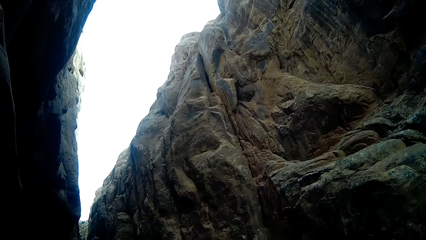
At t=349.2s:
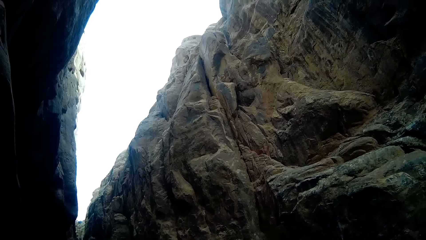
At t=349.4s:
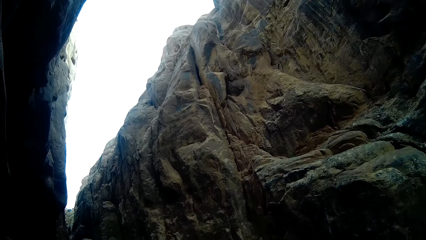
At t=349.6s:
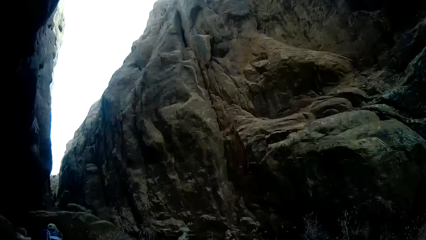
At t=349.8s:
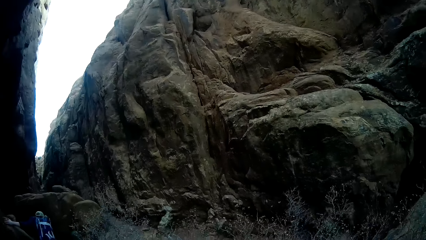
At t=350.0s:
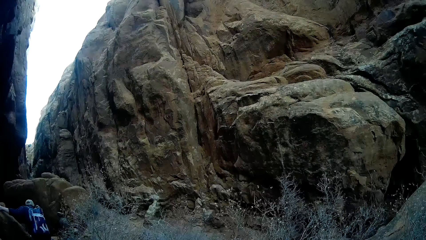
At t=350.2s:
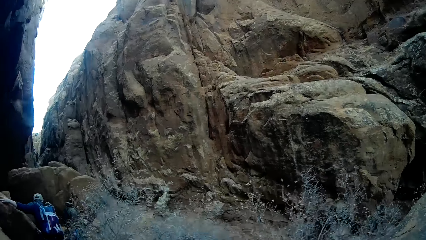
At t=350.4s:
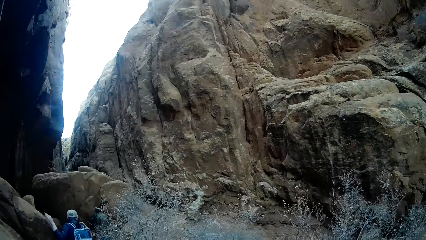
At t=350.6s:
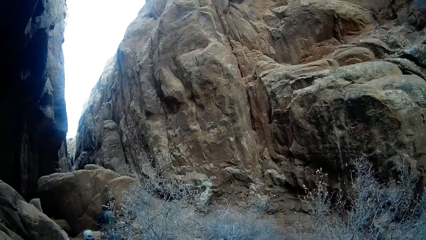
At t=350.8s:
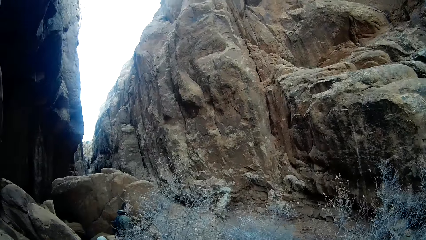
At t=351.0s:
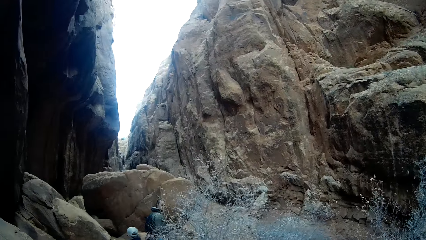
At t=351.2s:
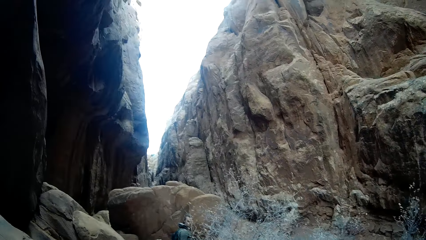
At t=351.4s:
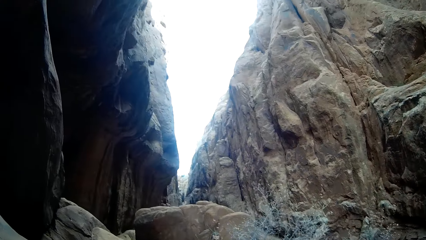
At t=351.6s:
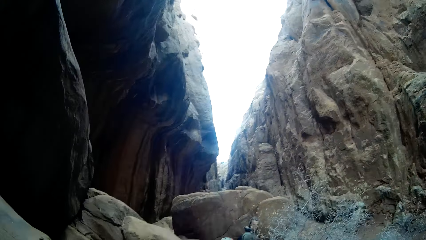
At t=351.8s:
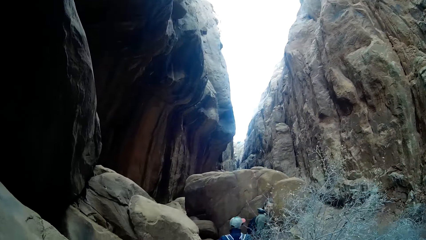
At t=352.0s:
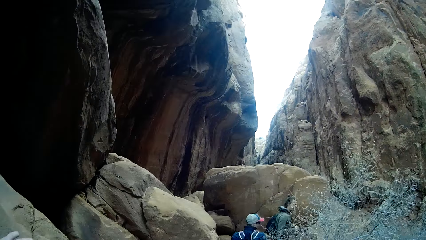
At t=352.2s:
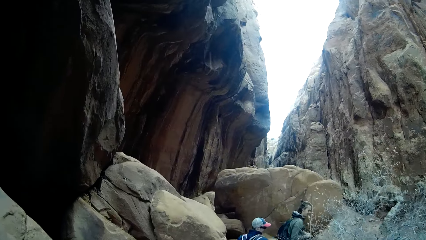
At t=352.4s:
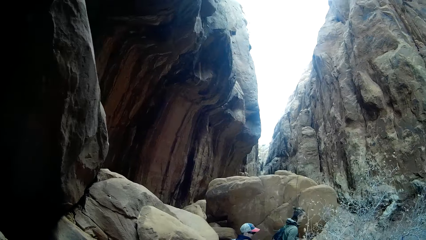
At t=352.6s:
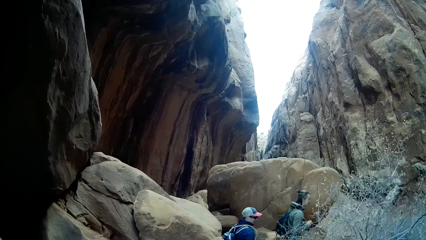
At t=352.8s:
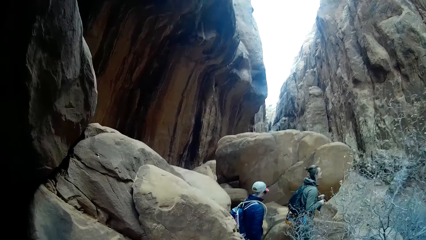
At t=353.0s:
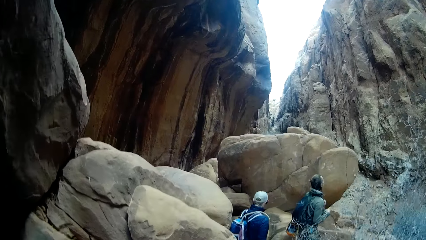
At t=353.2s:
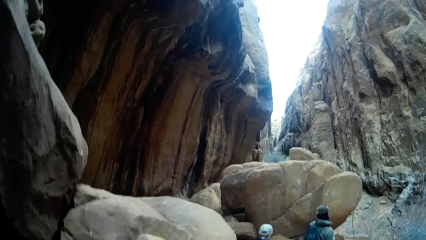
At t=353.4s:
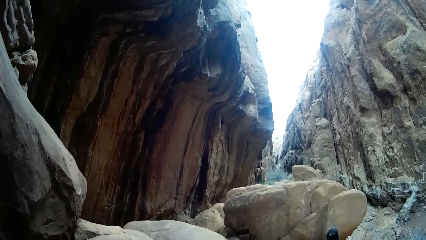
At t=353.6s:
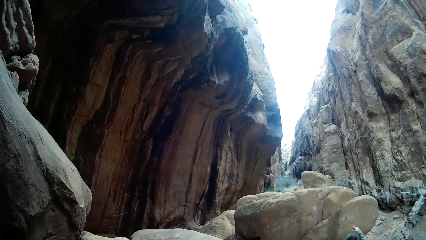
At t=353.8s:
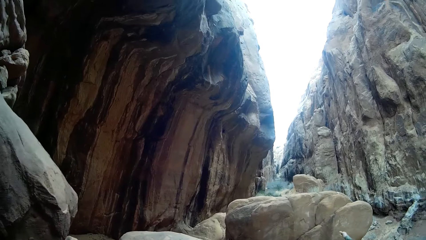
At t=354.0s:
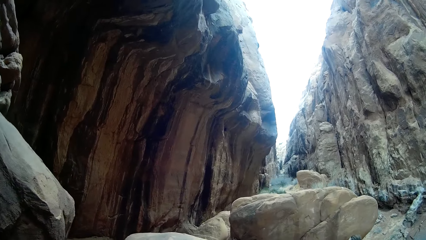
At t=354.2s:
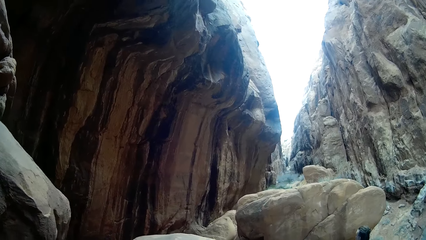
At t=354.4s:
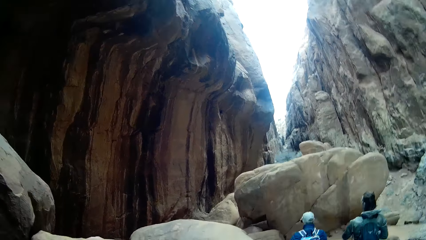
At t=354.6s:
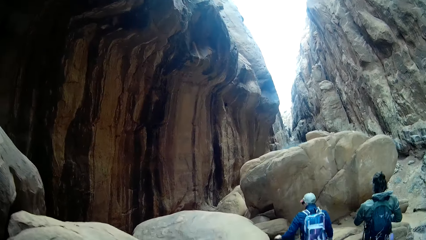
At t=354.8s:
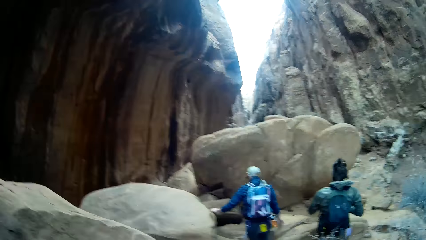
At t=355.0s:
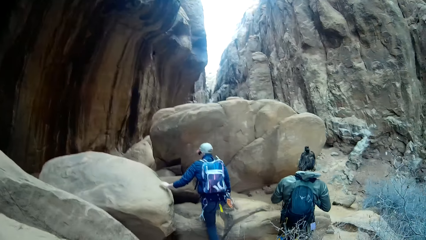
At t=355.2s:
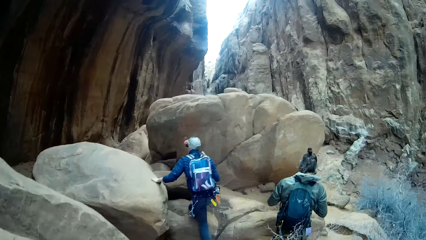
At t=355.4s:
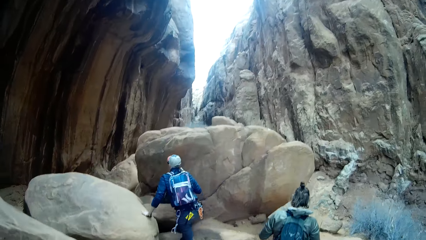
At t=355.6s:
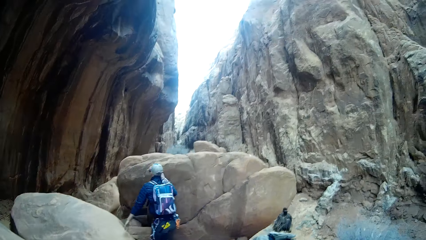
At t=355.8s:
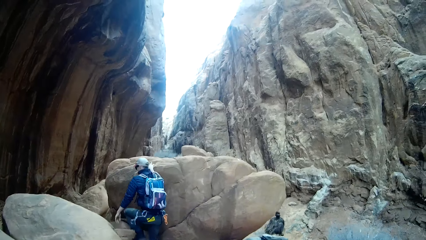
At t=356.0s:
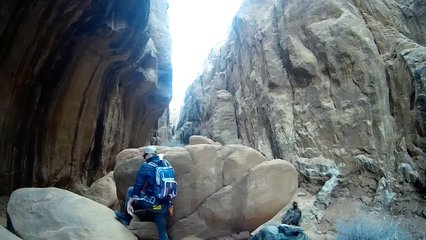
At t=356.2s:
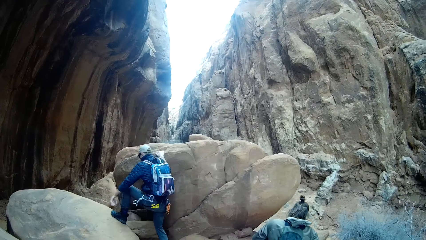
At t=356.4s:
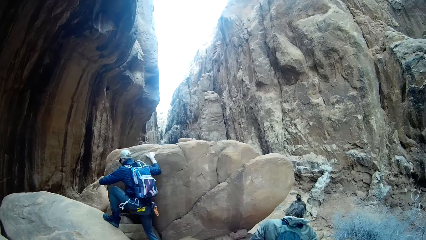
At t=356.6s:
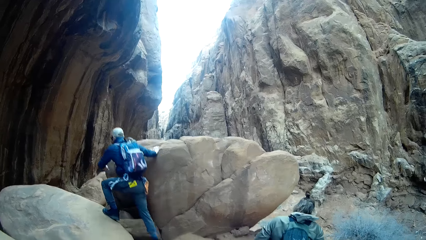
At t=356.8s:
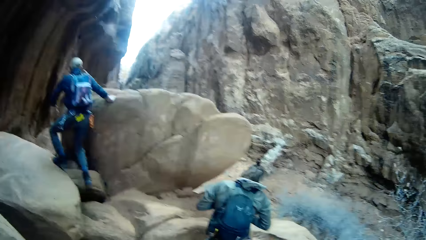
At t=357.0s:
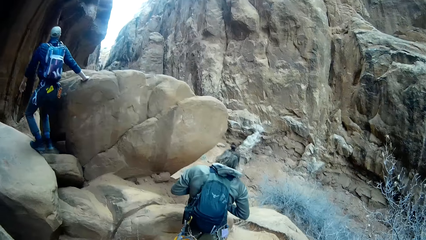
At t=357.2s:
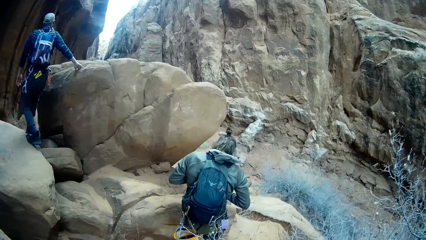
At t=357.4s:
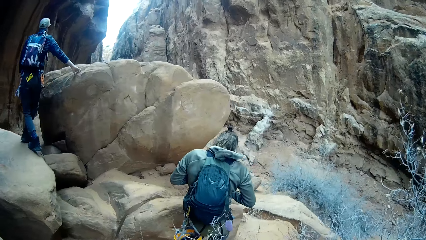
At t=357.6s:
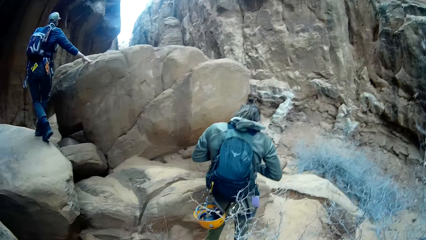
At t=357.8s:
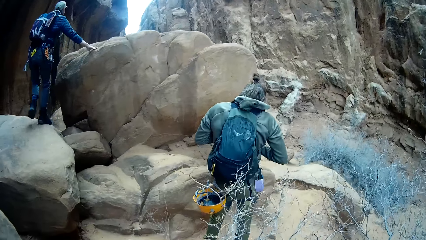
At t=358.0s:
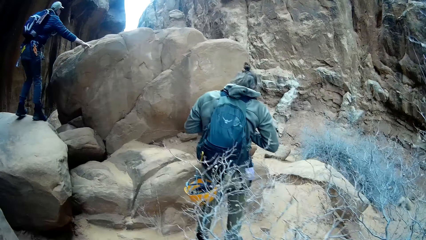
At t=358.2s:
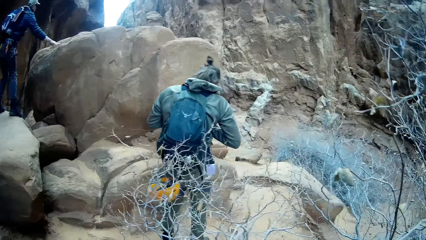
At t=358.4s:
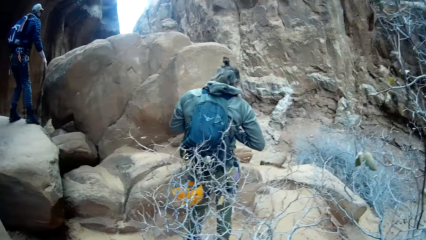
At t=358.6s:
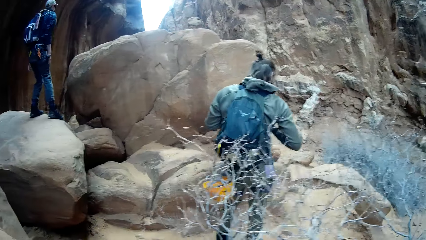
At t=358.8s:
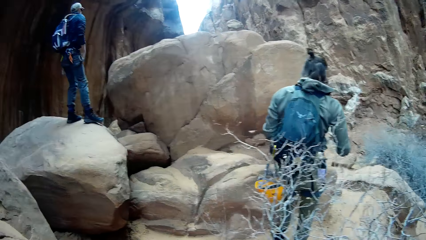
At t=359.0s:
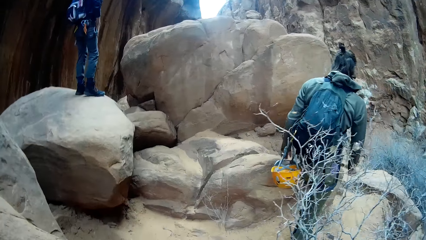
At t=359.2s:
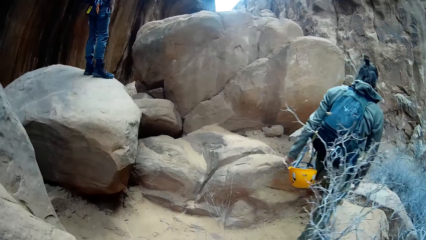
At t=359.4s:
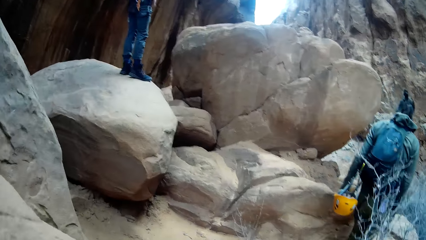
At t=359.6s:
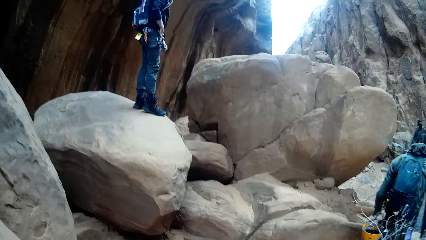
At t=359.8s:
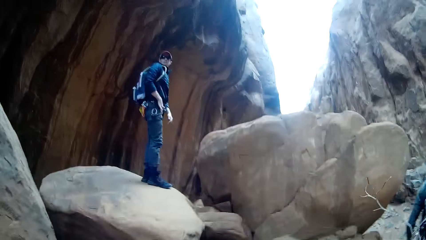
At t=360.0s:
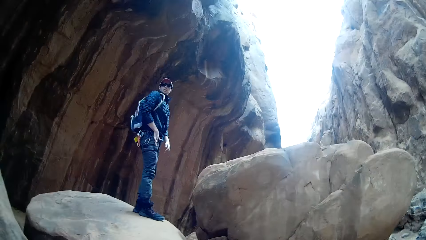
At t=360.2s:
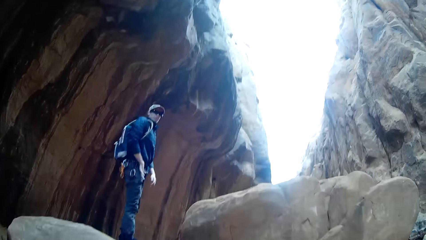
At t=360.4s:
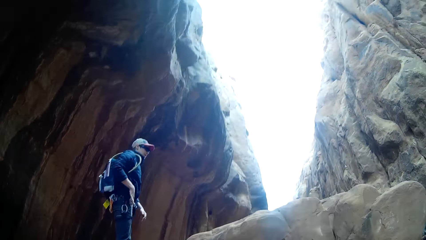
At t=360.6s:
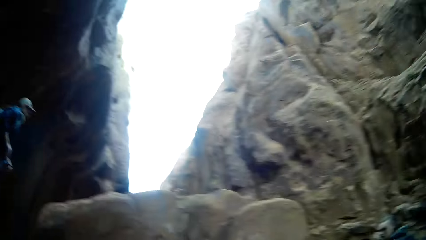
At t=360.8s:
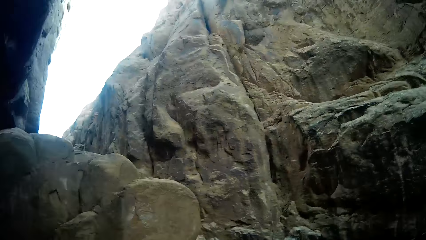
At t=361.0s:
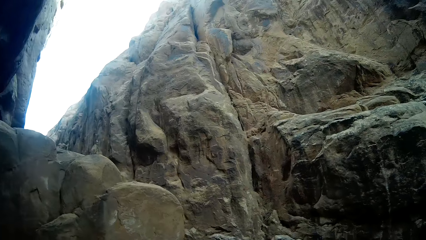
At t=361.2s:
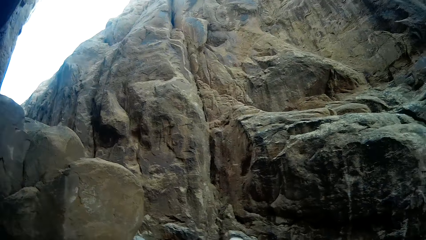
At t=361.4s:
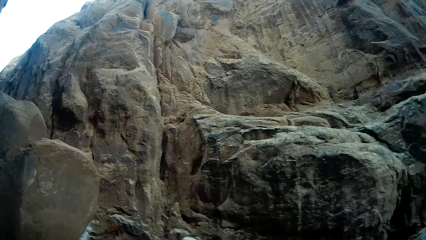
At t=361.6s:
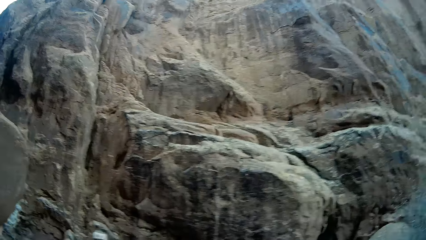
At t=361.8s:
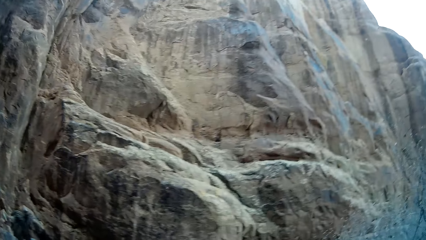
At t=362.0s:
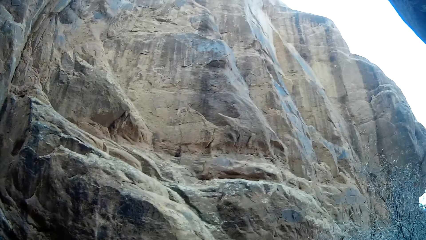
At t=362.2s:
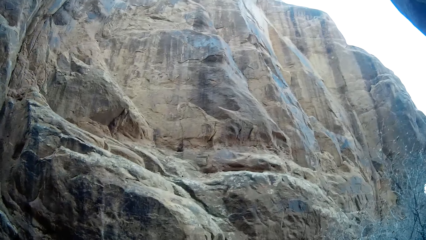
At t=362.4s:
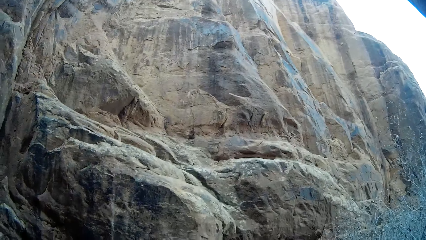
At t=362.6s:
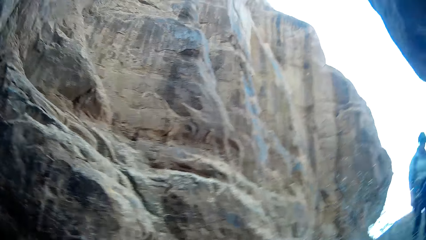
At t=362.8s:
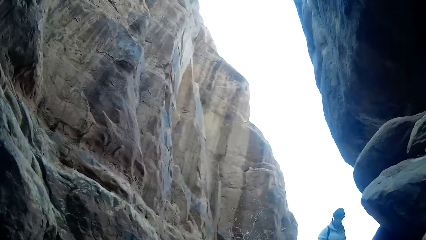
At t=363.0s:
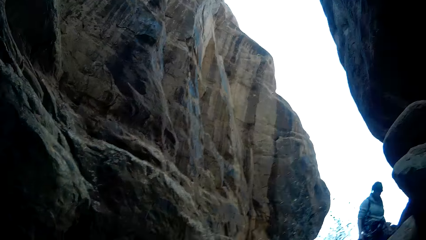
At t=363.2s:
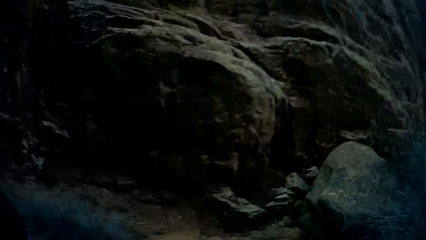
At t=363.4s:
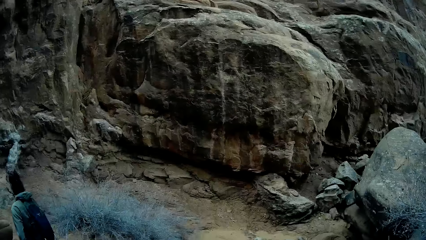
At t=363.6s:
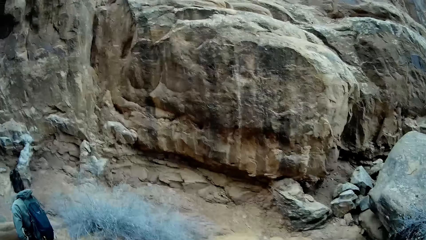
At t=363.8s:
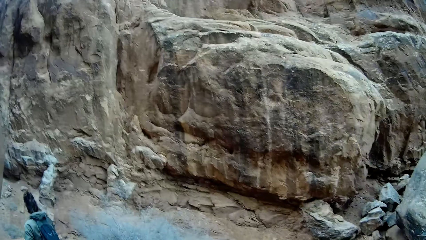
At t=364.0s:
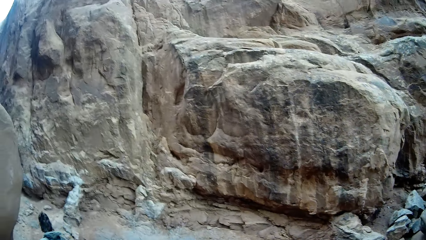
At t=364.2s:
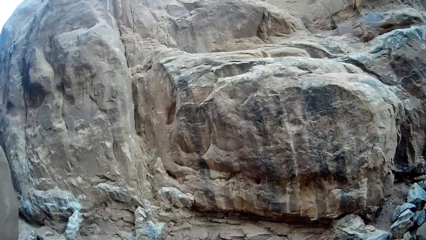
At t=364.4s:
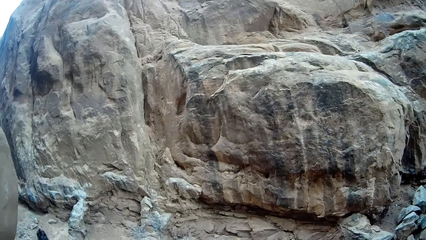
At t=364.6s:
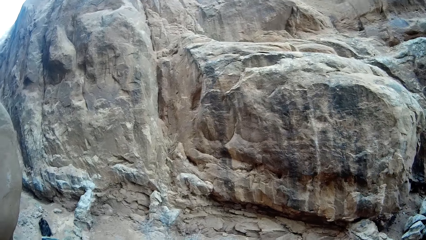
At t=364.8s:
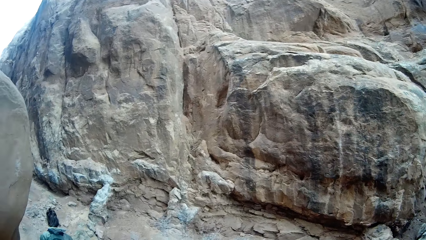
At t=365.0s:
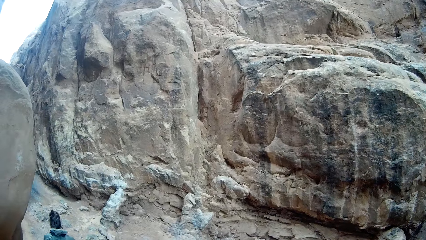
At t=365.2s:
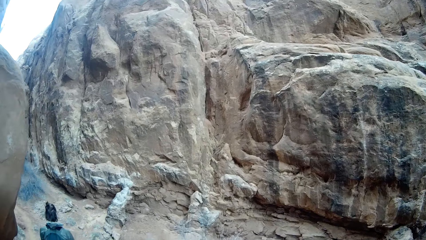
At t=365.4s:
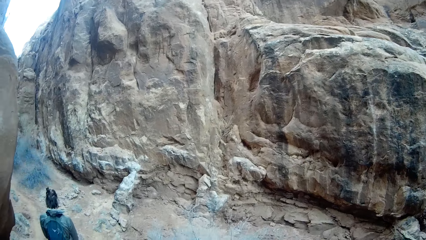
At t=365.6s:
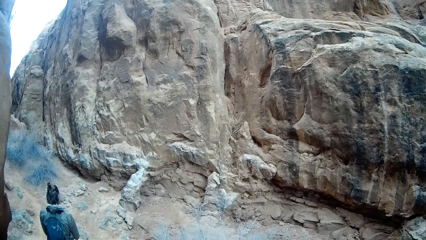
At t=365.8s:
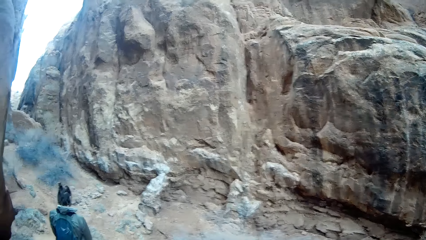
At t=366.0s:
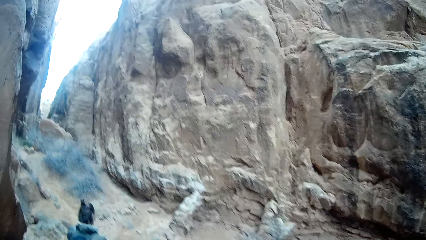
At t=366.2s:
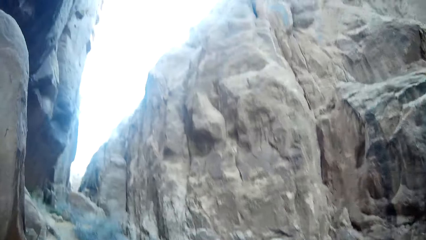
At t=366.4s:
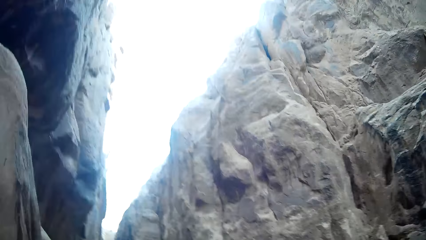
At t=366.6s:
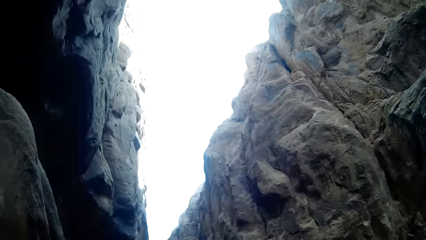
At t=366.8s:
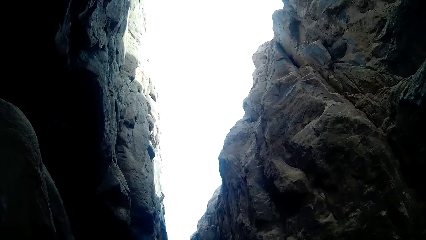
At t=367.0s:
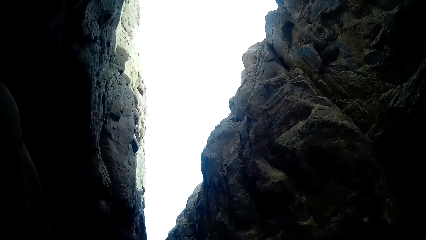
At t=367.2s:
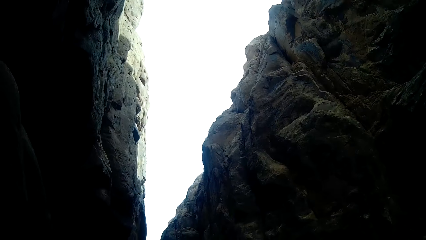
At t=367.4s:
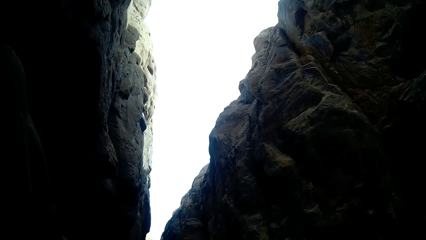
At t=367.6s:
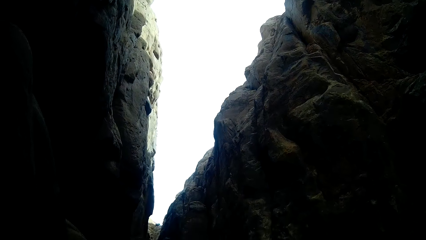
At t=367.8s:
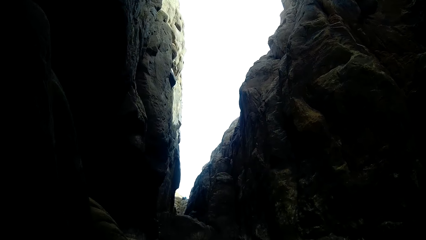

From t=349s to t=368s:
The camera wearer looks around the mountain. They climb the mountain. They look around the rocks.
